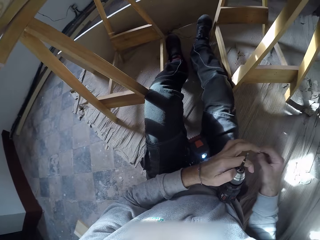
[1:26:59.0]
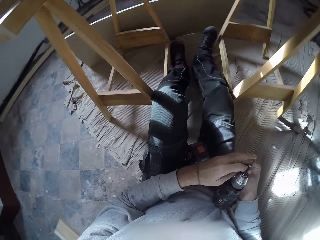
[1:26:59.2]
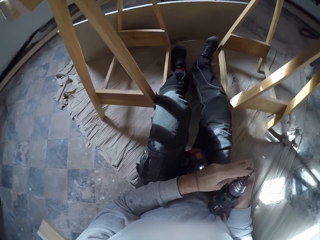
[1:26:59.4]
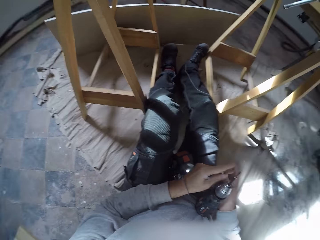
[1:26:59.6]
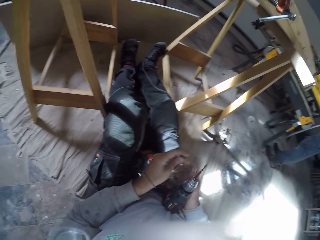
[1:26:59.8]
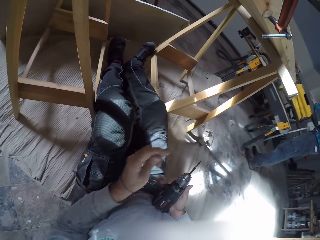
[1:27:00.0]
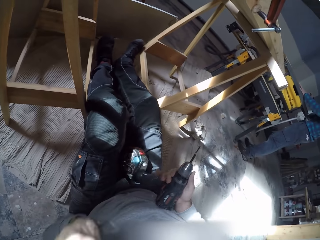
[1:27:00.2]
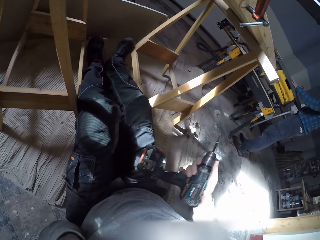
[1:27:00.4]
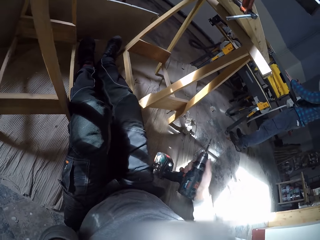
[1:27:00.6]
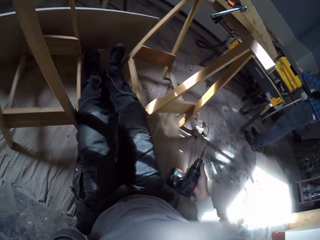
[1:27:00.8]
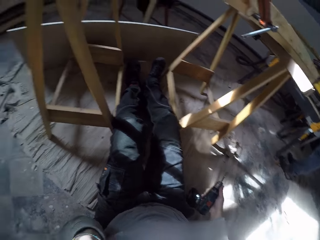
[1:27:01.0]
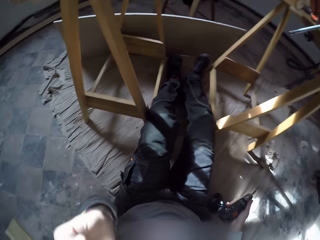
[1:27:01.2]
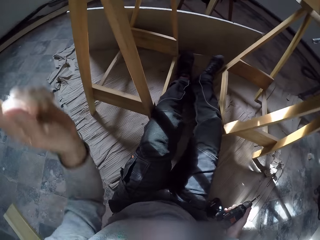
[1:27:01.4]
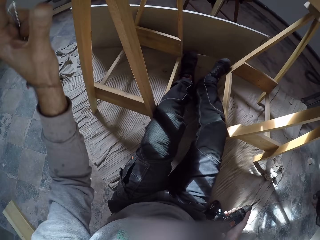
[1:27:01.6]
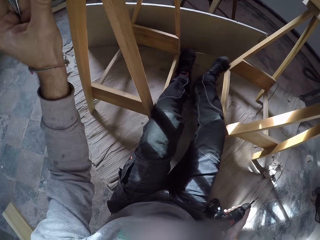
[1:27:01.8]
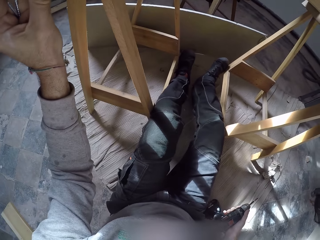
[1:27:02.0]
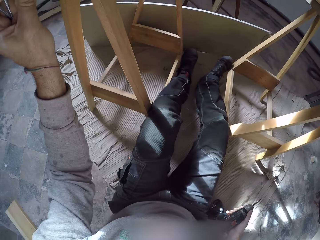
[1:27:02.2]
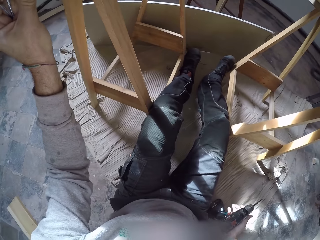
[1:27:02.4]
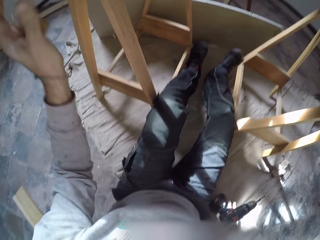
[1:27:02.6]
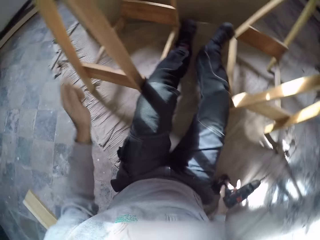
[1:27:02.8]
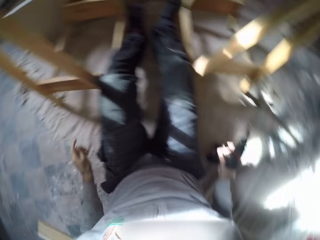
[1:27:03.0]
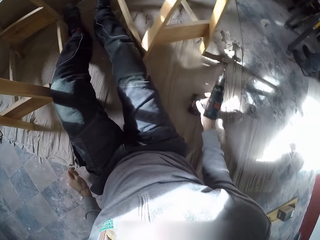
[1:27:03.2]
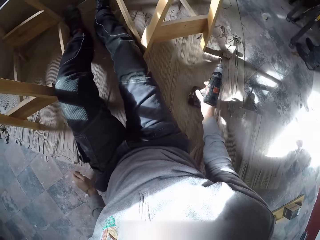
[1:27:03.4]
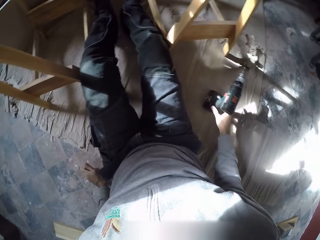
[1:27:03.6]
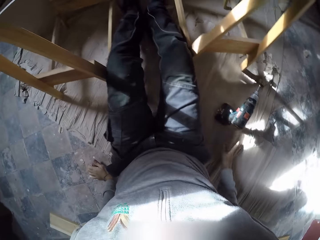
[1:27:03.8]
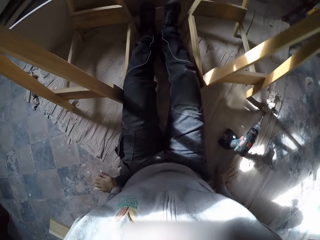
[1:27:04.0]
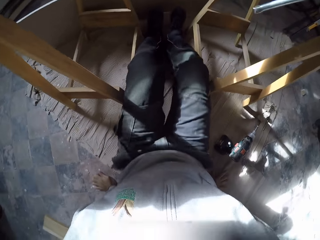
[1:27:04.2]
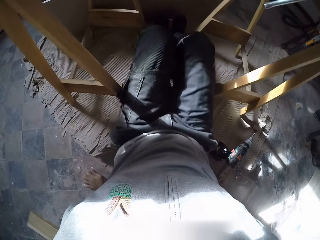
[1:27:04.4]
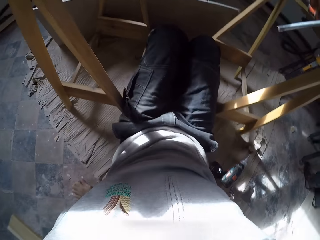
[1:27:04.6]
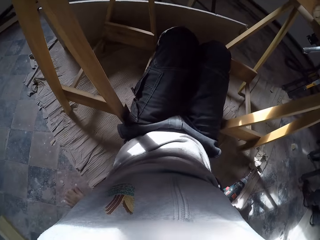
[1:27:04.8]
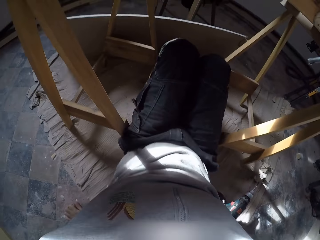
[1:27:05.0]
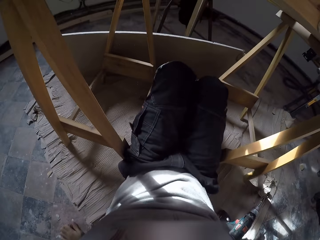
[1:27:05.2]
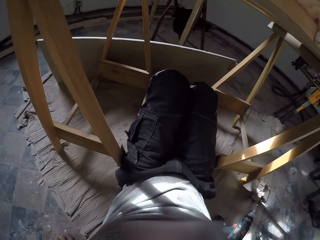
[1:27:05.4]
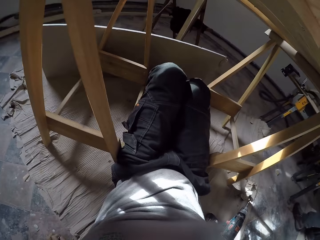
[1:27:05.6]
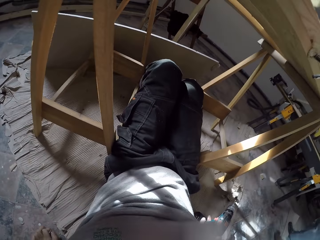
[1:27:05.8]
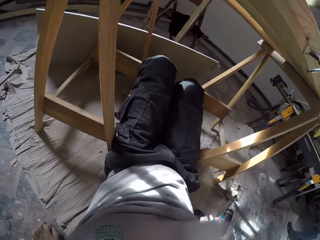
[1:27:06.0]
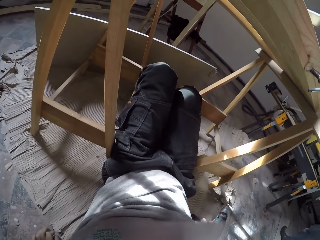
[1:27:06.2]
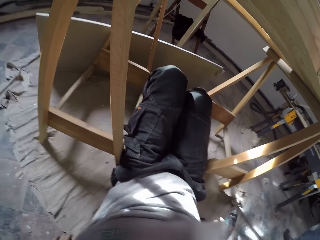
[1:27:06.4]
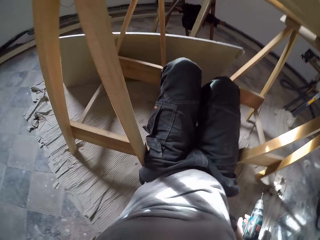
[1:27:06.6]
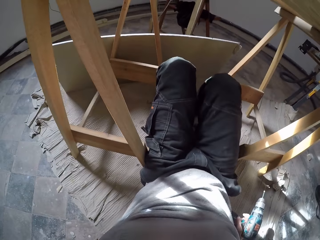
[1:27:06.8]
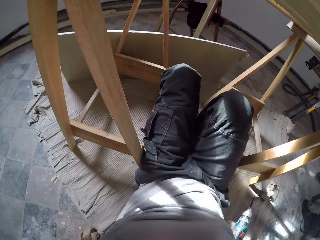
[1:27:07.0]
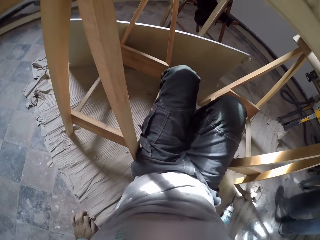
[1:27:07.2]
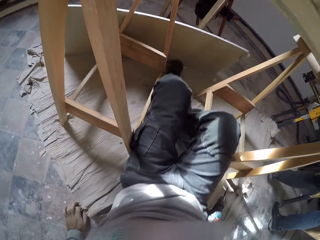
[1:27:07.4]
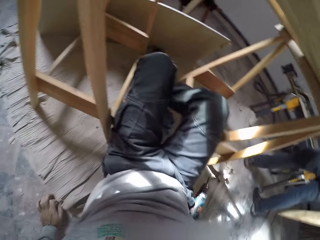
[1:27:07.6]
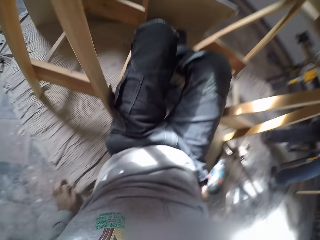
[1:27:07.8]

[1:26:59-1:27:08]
The camera wearer passes the screw or nail in his right hand to his left hand. He carries the drilling machine with his right hand. He touches something. He drops the drilling machine in his right hand on the floor. He places the nail on the wood. He looks around the floor. He places his left hand on the floor. He places his right hand on the floor. He moves on the floor.

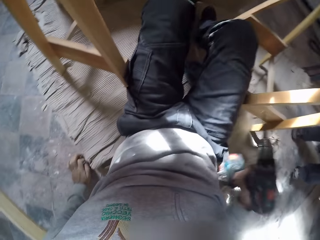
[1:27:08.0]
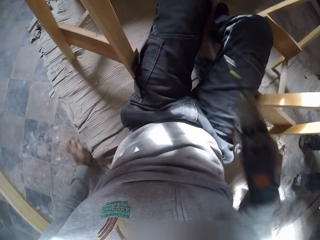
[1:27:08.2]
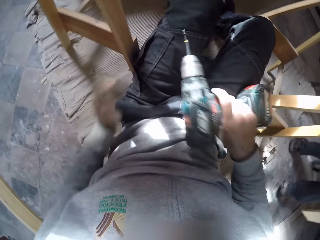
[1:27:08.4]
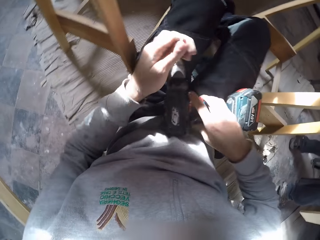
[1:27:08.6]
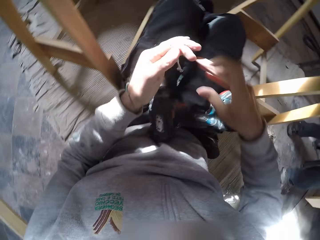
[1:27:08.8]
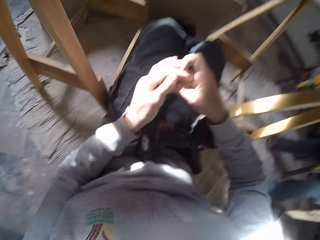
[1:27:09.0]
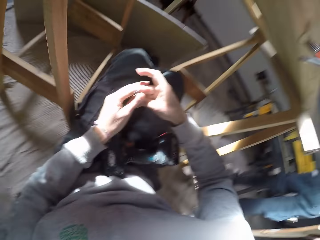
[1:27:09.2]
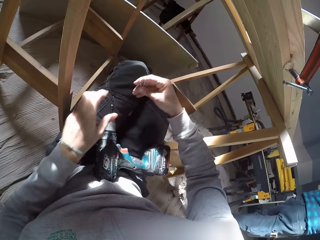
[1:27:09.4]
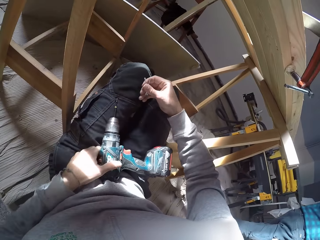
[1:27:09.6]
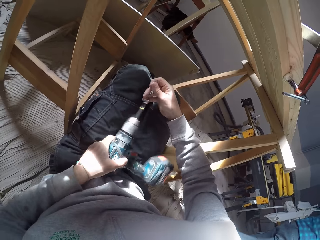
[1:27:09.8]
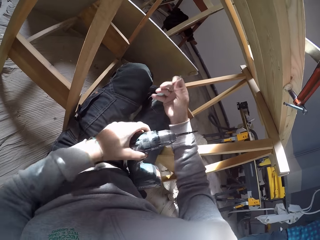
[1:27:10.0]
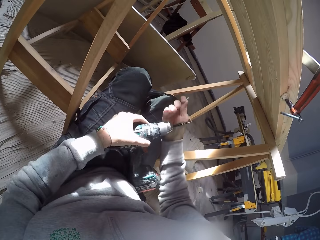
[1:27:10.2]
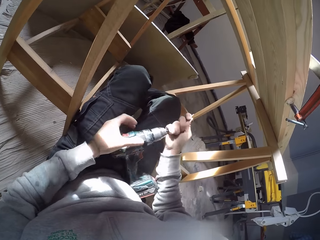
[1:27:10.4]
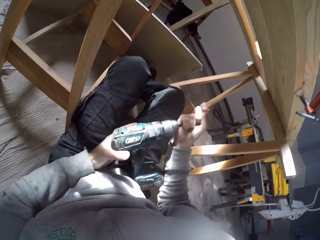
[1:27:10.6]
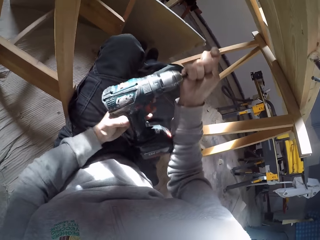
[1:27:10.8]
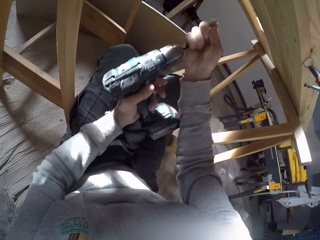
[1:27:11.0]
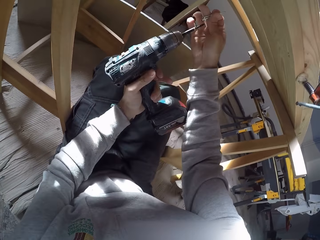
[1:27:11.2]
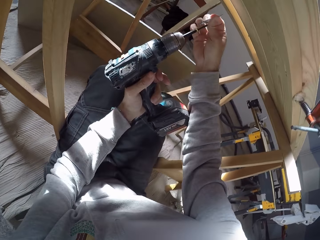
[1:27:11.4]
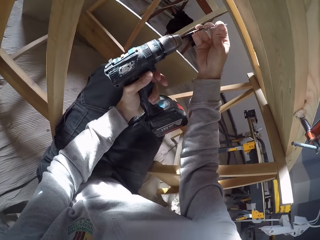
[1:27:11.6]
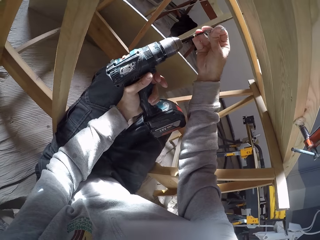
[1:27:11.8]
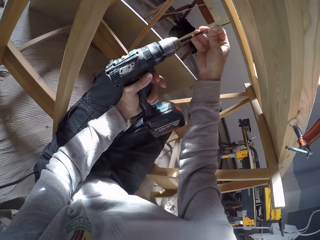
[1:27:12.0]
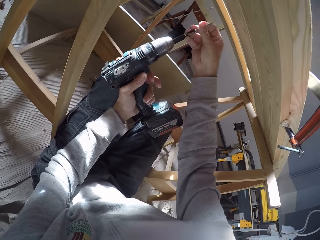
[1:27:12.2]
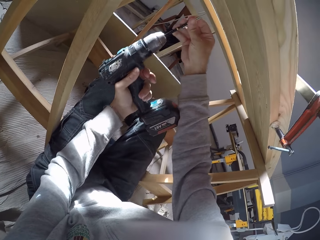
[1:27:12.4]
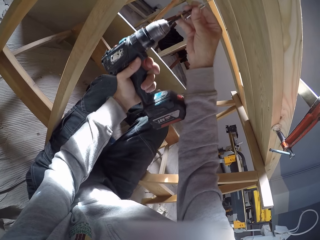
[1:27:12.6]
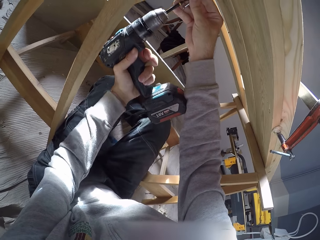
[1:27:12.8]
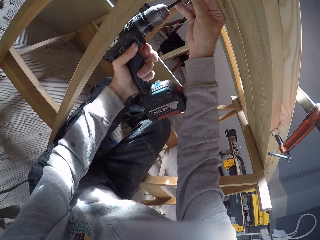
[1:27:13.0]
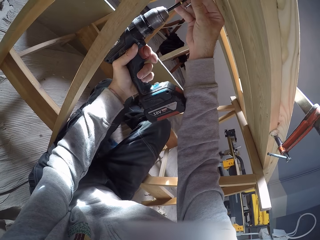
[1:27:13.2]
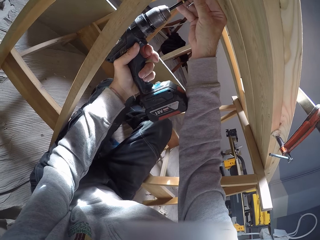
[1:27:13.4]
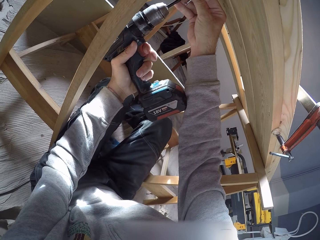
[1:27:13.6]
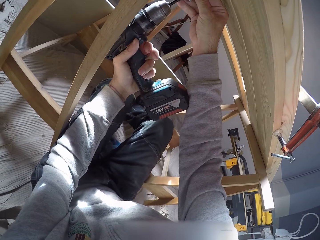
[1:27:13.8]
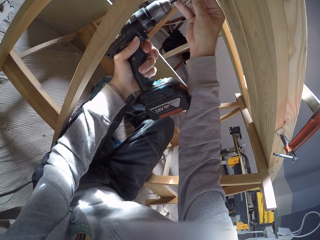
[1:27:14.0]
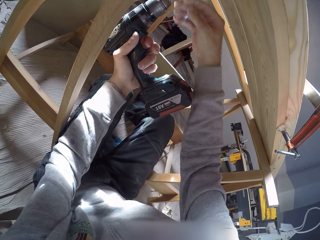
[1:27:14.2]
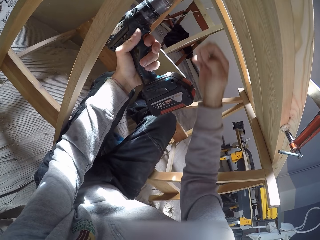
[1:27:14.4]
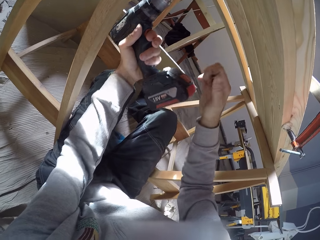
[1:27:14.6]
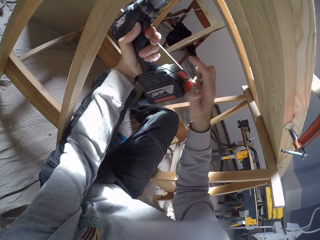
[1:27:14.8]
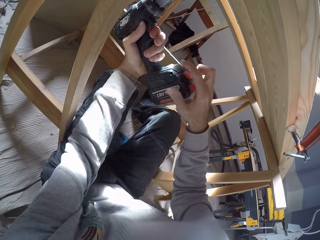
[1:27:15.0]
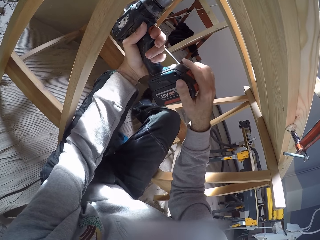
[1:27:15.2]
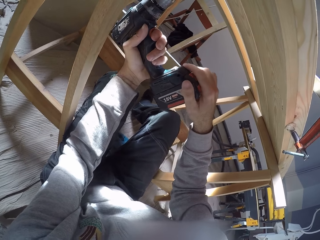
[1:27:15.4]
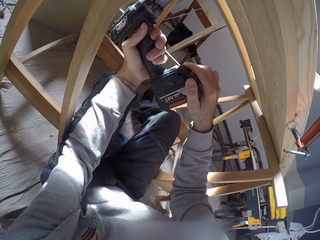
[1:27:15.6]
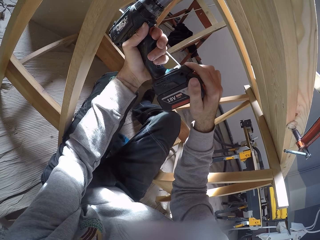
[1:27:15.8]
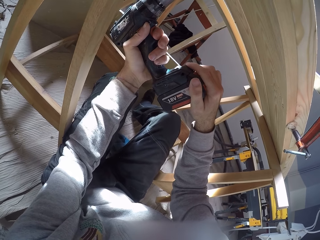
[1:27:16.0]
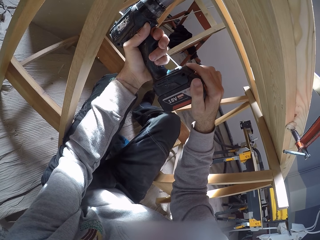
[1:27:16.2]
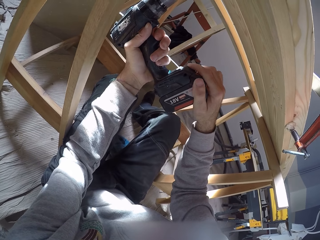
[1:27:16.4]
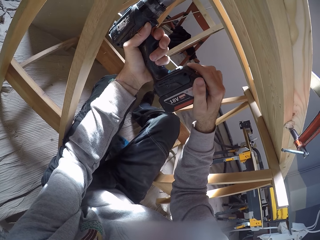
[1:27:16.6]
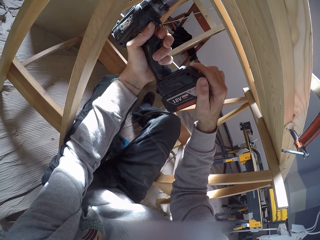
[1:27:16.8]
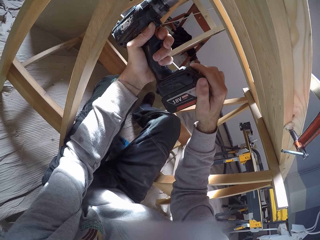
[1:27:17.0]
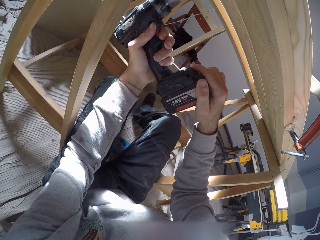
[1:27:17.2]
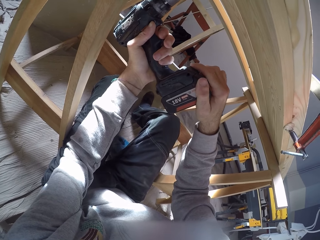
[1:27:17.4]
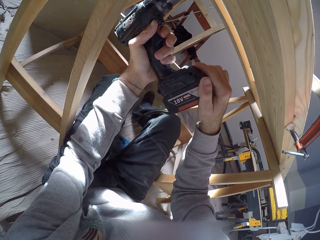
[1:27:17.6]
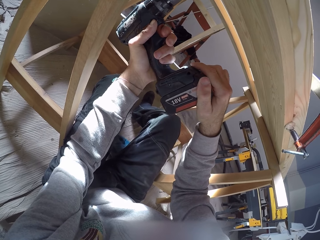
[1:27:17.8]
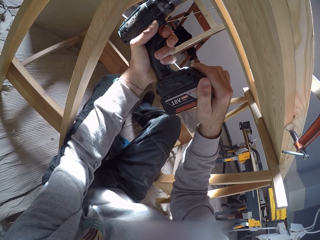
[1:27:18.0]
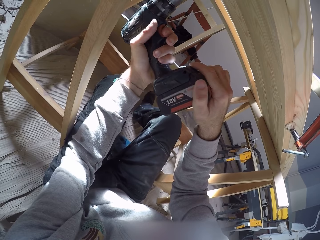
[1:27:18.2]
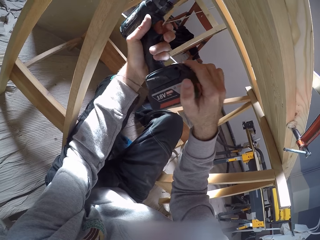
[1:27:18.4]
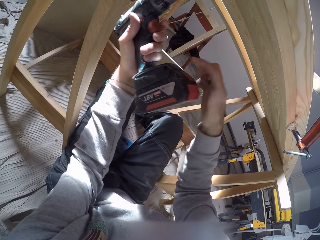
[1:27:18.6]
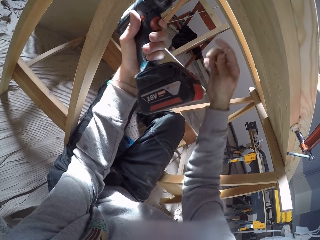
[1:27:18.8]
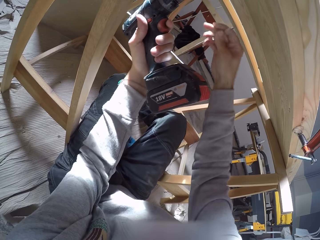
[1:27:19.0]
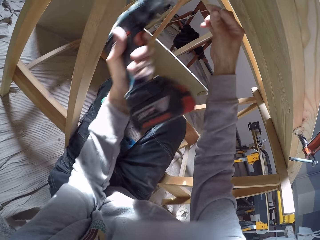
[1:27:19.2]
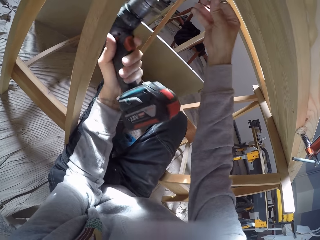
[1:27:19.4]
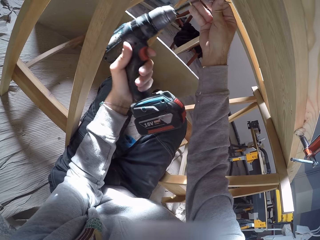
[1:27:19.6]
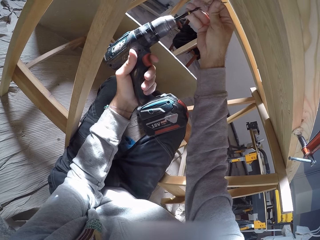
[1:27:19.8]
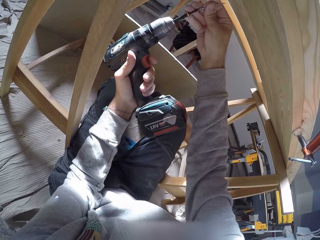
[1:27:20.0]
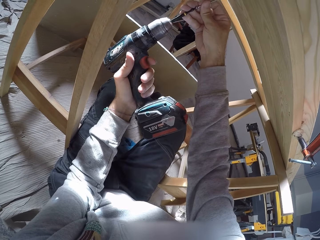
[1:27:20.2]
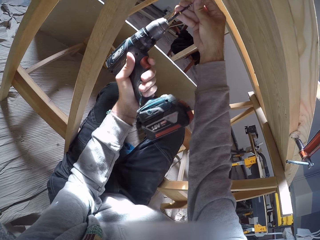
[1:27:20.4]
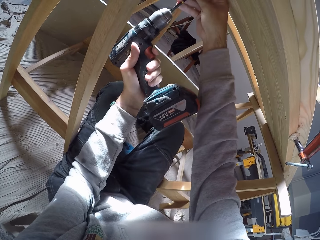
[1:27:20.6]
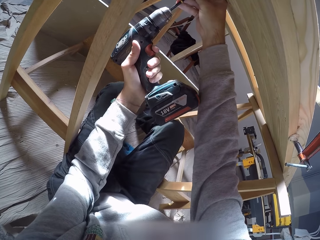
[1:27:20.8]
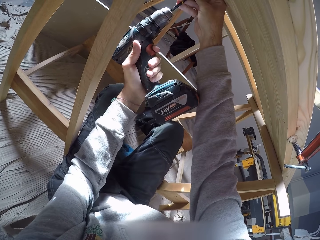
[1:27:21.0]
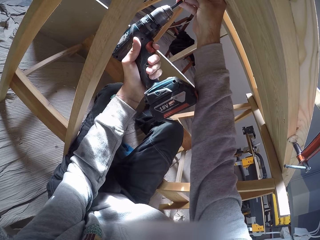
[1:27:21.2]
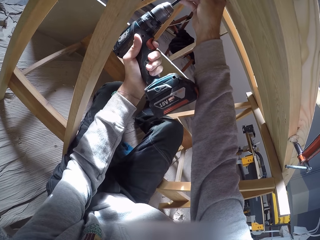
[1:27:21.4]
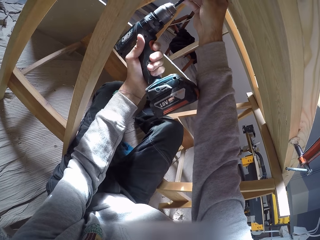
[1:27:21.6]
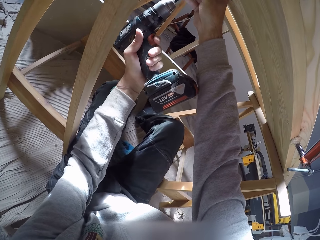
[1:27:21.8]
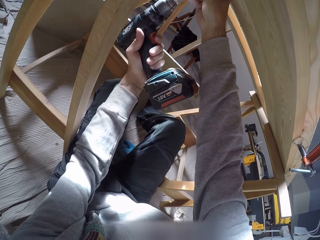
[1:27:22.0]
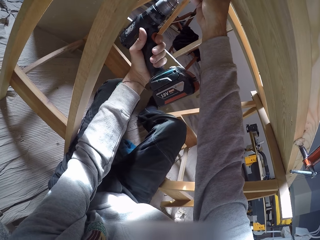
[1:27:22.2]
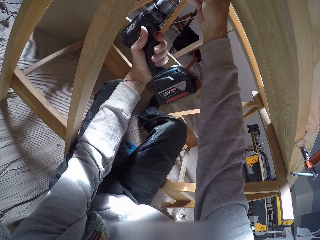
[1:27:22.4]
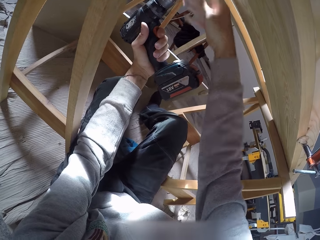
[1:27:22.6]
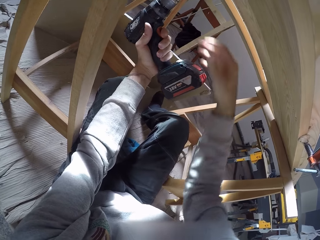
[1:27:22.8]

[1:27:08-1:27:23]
A man walks around the workshop. The camera wearer places the drilling machine in his right hand on his lap. He passes the screws or nails in his left hand to his right hand. He holds the nail. He picks the drilling machine from his lap. He holds the drill bit of the drilling machine with his right hand. He holds the drilling machine with his left hand. He fits the screw in his right hand on the drilling machine in his left hand. He fits the screw into the wood on the bench with the drilling machine in his left hand. He places his right hand on the drilling machine. He fits the screw in his right hand on the drilling machine in his left hand. He fits the screw into the wood on the bench with the drilling machine in his left hand.
